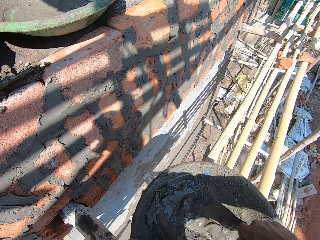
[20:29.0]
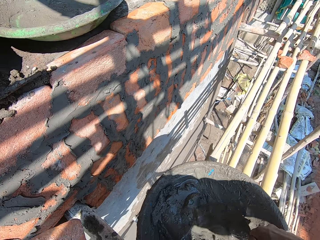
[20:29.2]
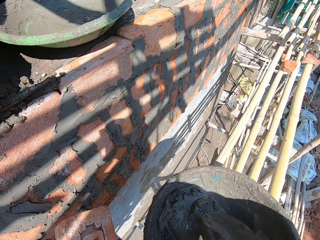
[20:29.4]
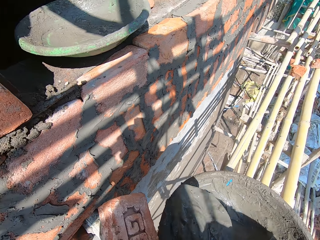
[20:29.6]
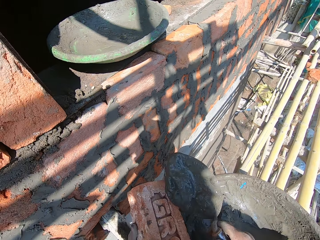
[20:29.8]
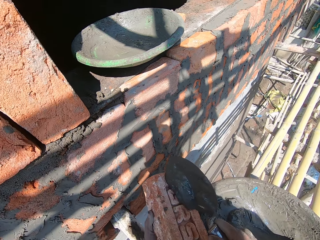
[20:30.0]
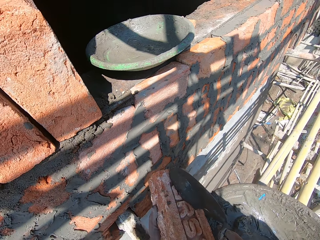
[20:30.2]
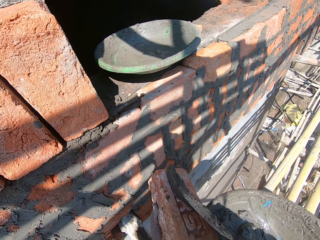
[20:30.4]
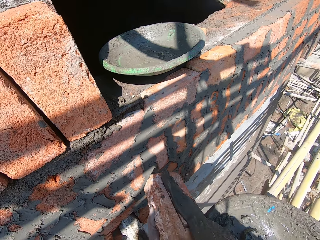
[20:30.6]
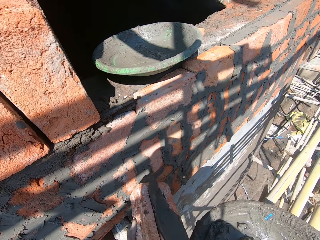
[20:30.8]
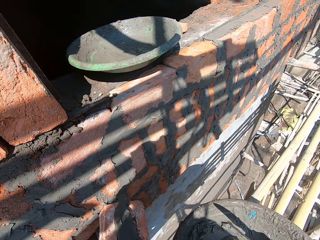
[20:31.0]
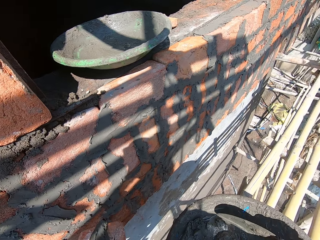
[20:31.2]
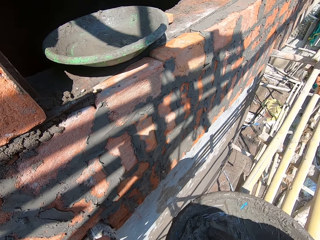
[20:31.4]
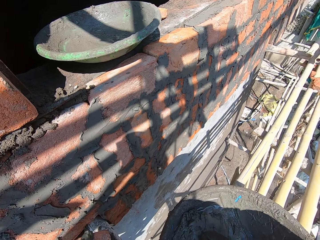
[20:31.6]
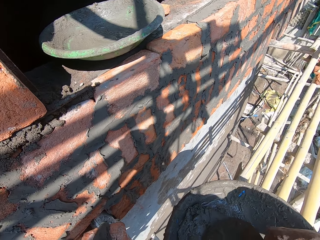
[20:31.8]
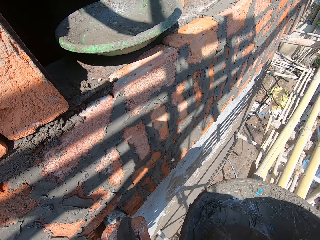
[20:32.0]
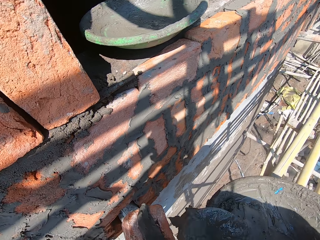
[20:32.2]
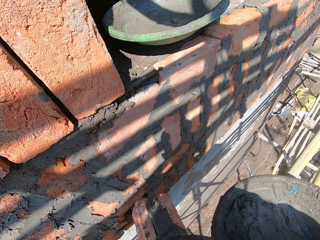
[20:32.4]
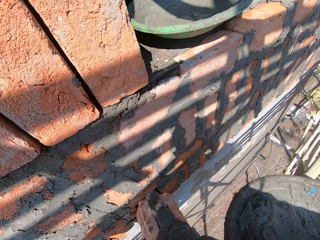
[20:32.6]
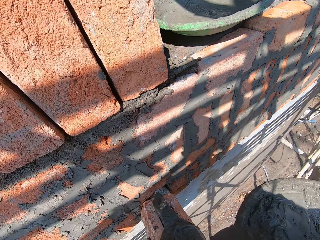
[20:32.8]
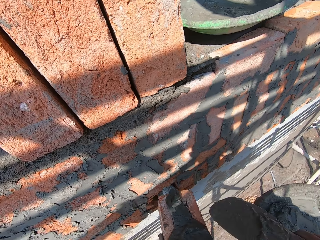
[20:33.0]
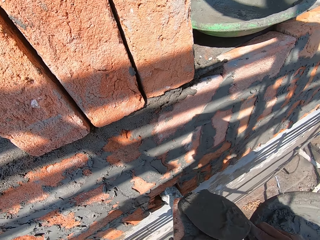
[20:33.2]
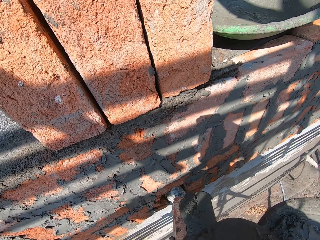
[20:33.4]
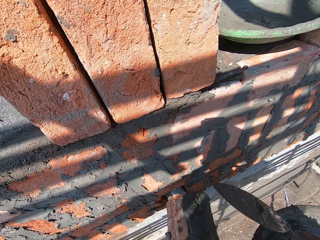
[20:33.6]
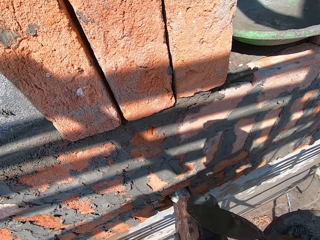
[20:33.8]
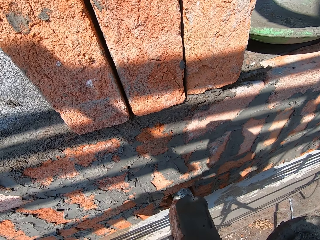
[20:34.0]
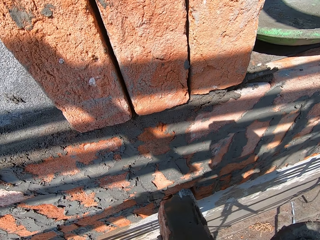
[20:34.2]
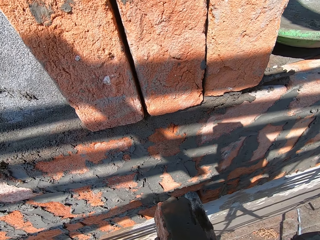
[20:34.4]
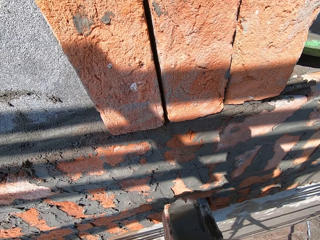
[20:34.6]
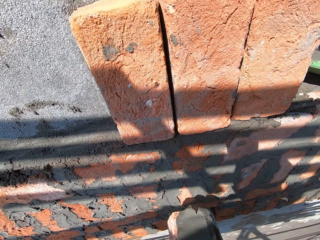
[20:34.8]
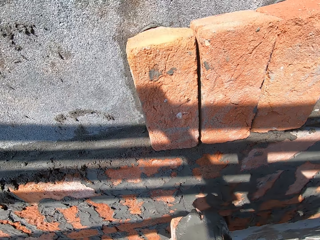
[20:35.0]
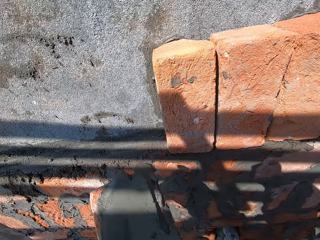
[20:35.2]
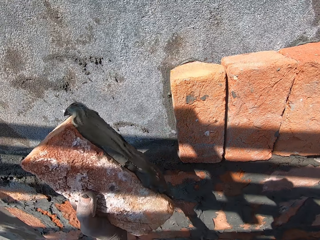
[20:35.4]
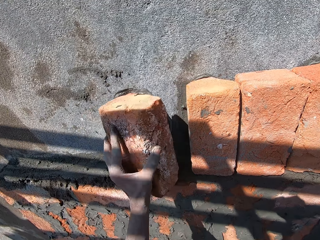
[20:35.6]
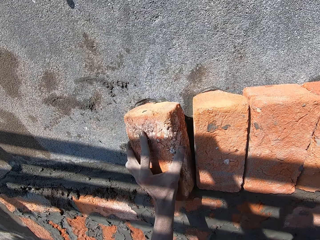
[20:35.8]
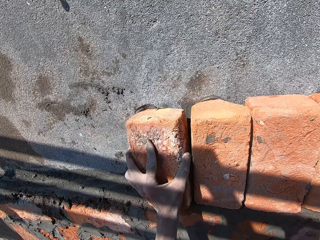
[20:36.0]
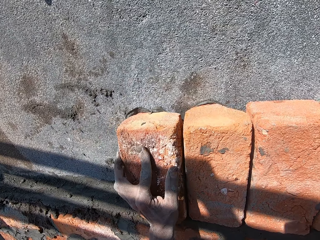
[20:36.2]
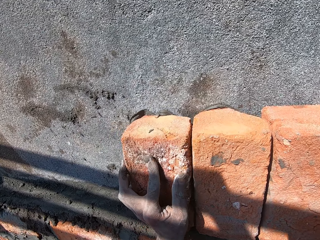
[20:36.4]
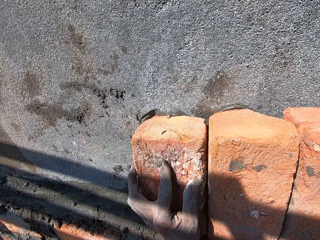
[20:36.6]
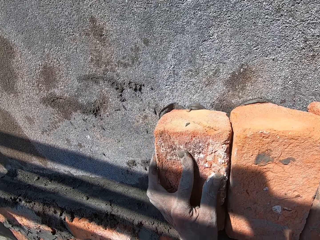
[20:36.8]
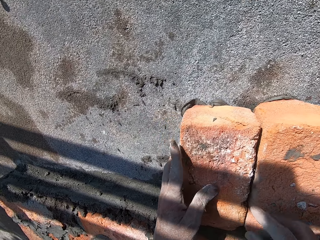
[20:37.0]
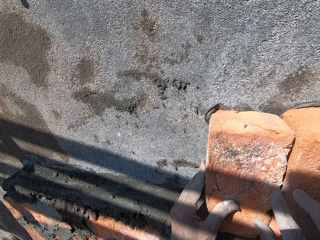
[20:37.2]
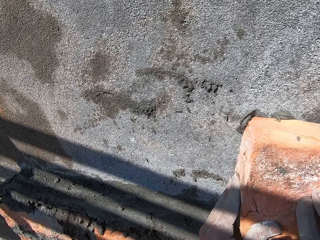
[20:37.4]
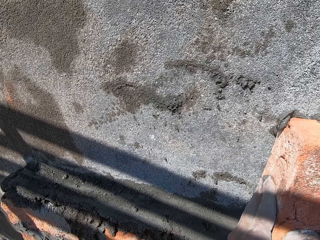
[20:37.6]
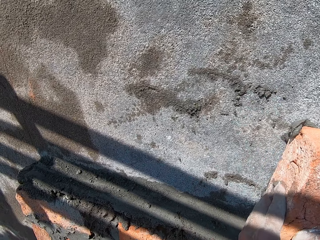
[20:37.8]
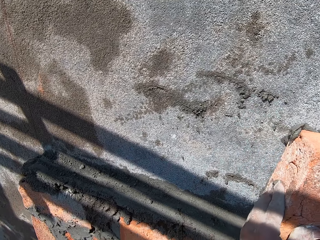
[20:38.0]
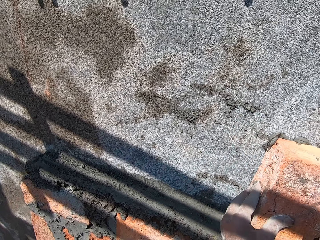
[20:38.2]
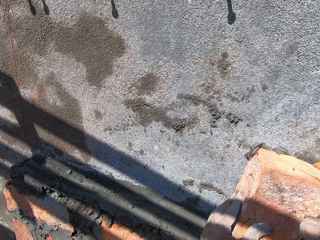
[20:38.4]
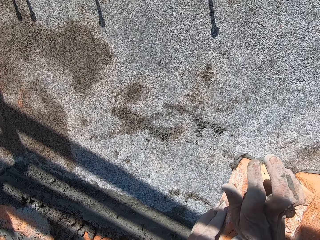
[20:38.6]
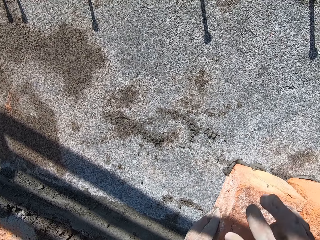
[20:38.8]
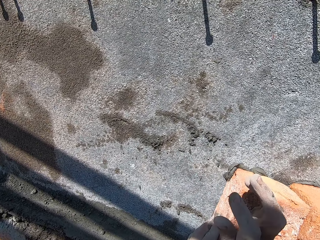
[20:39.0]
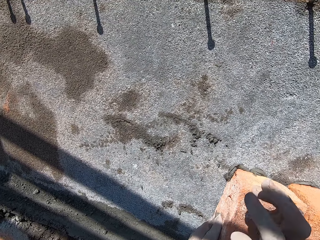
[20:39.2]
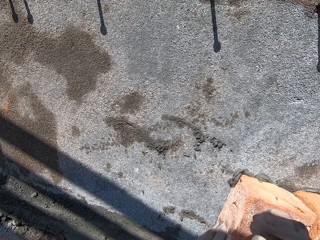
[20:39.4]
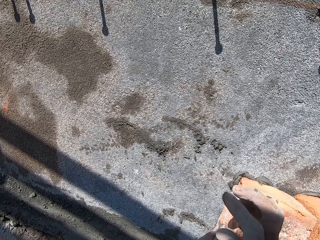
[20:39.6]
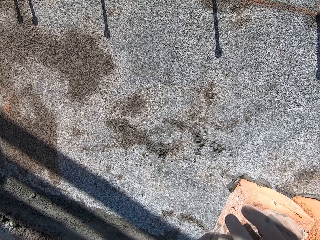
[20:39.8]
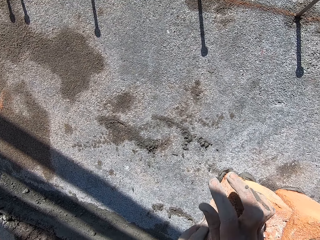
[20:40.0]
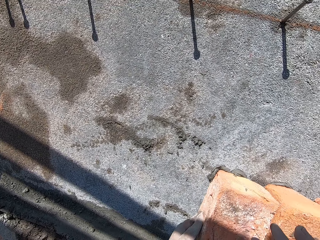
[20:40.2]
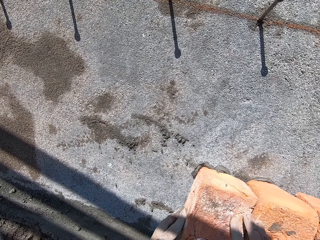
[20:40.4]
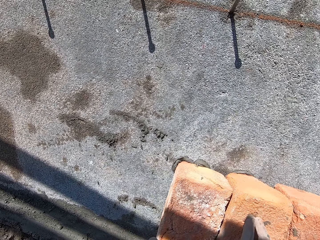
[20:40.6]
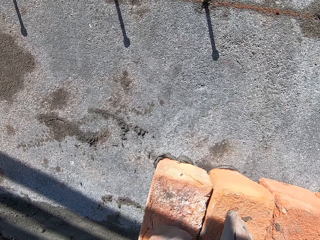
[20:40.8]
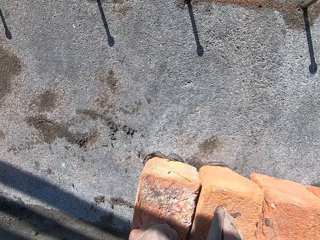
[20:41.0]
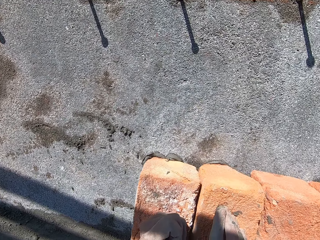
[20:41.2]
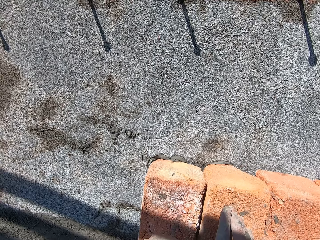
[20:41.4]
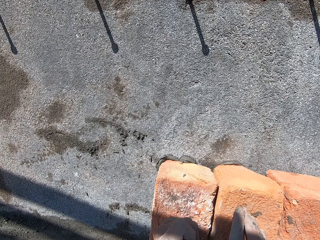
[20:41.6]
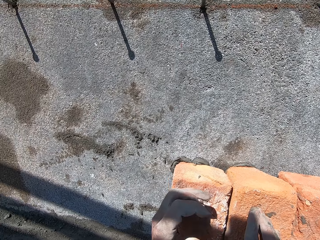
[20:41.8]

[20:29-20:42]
The camera wearer drops the wet cement on the hand trowel in his right hand on the clay brick in his left hand. He spreads concrete on the brick. He scoops some wet cement from the mortar pan of wet cement on the scaffolding with the hand trowel in his right hand. He drops the wet cement on the hand trowel in his right hand on the clay brick in his left hand. He smears the clay brick in his left hand with the wet cement on the hand trowel in his right hand. He places the clay brick with the wet cement in his left hand on the wall with his left hand. He presses the clay brick with the wet cement on the wall with both hands. He hits the clay brick with the wet cement on the wall with his right fist. He hits the clay brick with the wet cement on the wall with his left fist.

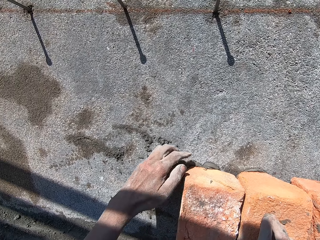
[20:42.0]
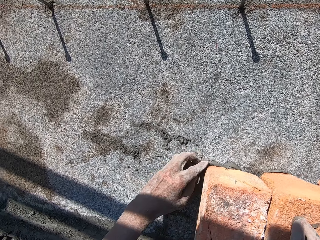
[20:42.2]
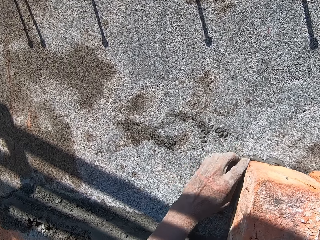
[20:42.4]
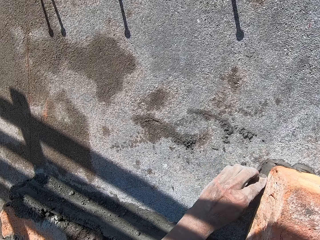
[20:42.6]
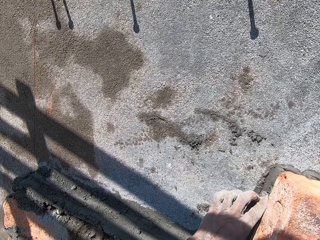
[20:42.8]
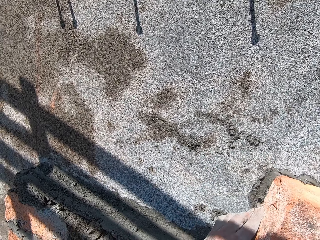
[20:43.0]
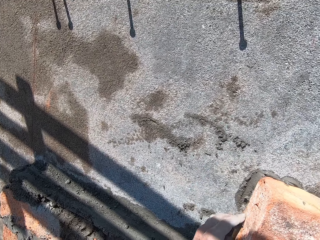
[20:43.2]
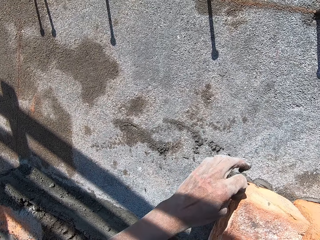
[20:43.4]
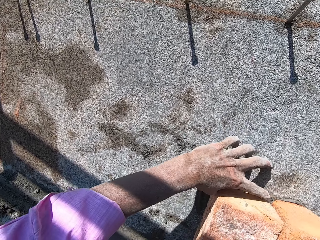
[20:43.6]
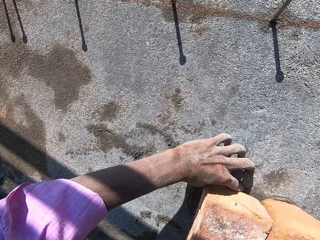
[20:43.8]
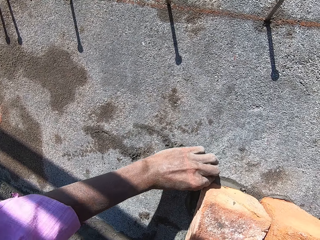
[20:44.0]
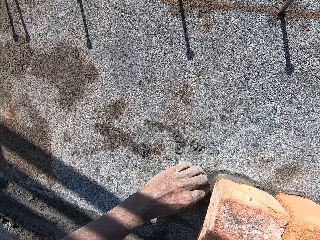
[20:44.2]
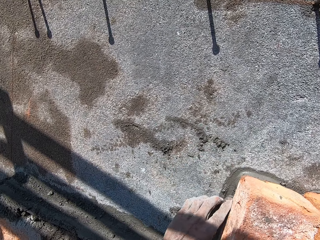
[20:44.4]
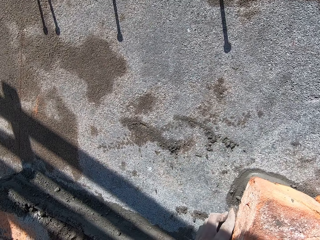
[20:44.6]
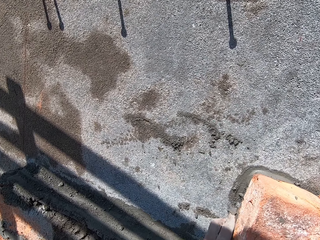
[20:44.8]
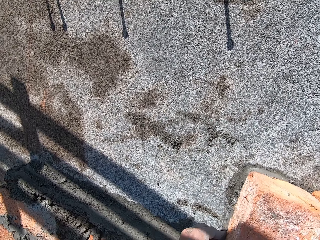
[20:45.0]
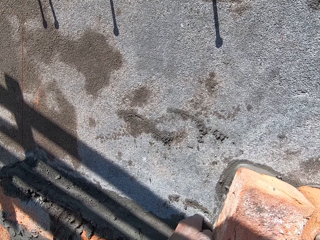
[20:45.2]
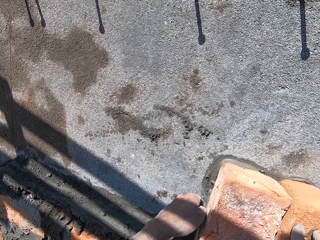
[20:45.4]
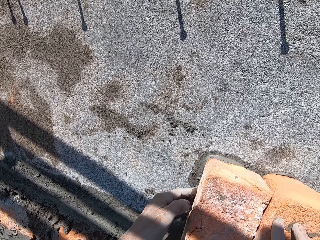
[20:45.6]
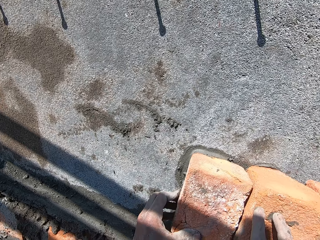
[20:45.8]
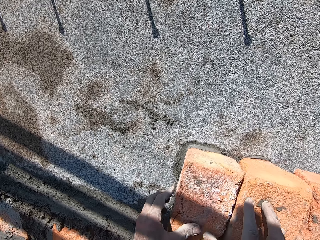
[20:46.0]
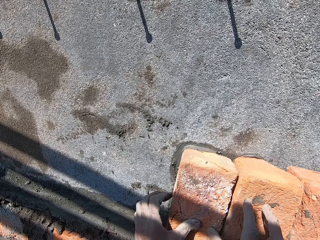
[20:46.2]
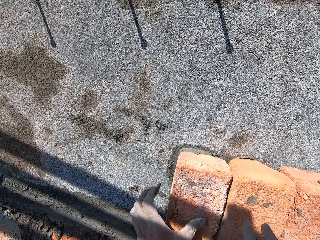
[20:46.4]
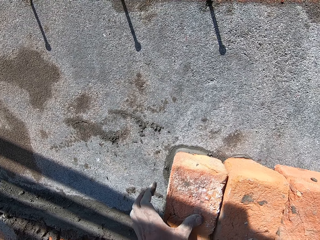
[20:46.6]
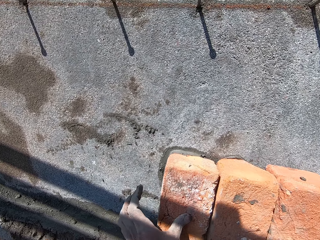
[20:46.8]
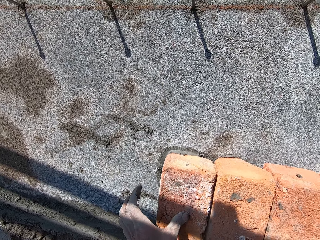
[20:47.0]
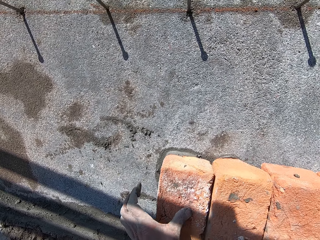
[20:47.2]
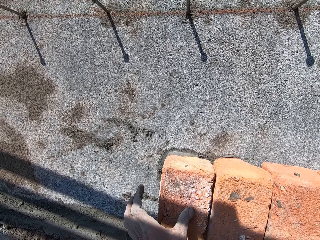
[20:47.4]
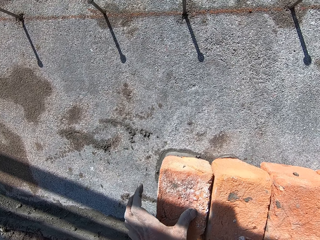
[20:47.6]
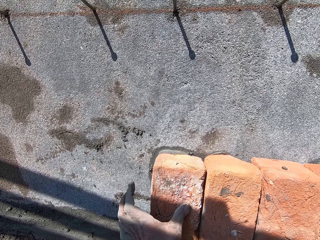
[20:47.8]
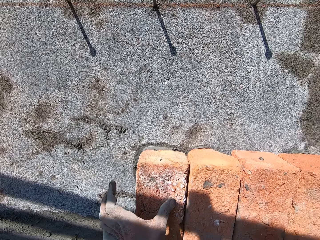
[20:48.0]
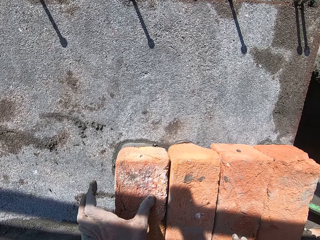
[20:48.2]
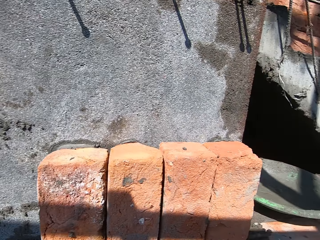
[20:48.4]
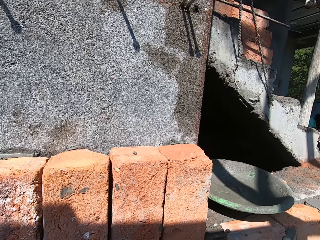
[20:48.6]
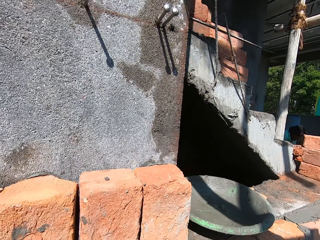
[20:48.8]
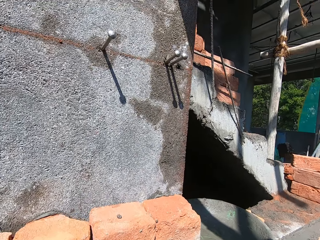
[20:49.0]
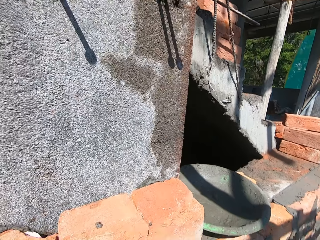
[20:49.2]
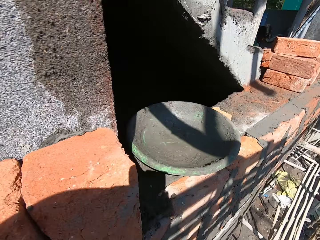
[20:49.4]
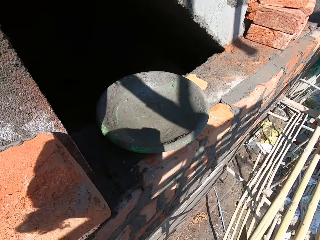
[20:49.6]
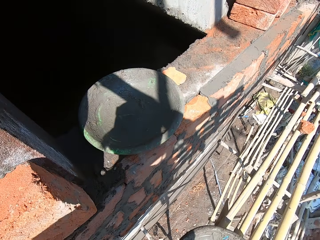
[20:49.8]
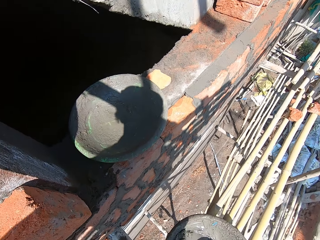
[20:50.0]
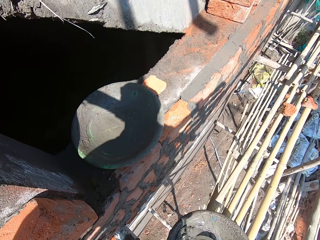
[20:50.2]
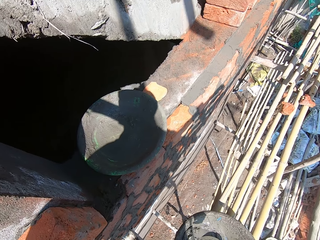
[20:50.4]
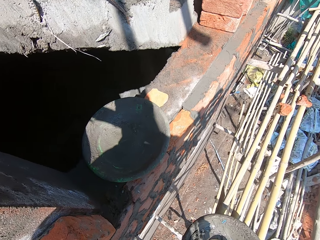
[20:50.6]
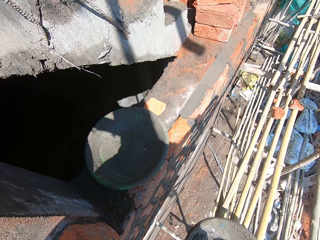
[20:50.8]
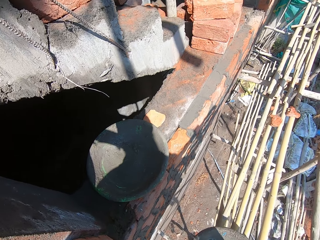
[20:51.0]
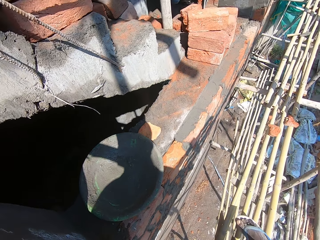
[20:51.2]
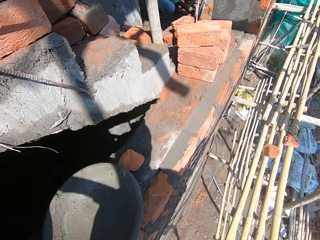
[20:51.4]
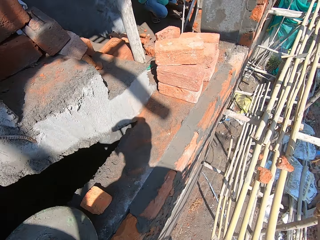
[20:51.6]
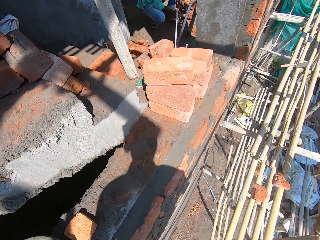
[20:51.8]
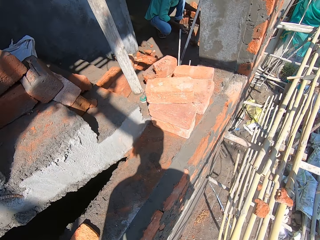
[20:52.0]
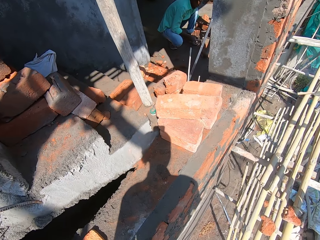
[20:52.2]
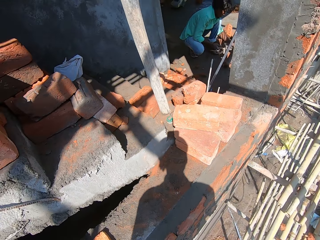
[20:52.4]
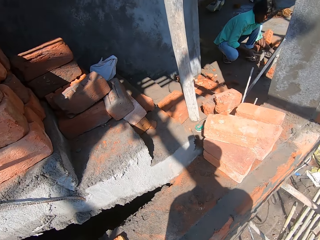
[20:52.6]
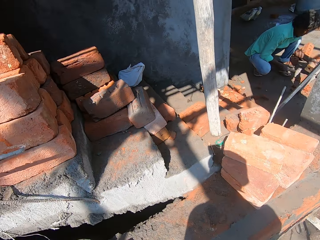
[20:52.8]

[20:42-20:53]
The camera wearer scoops excess cement on the wall with his left hand. He smoothens concrete on the brick with his left hand. He presses the clay brick with the wet cement on the wall with his left hand. He feels the brick on the wall with his left hand. He looks around.
